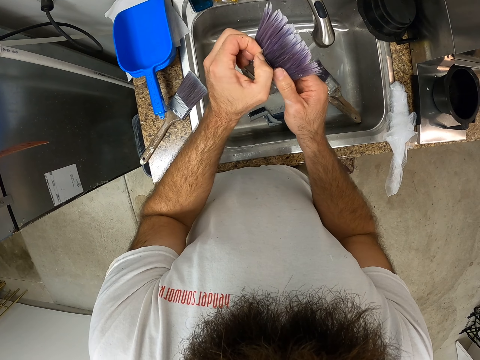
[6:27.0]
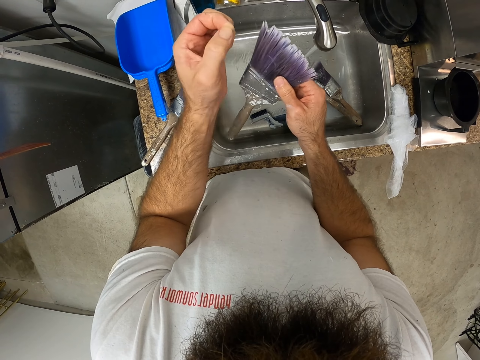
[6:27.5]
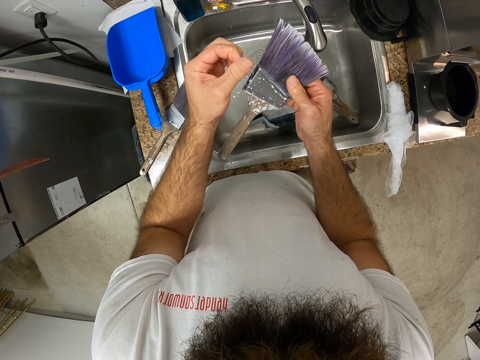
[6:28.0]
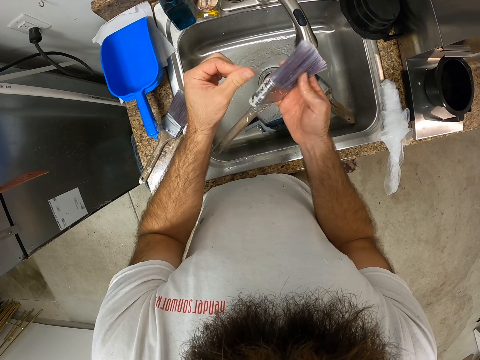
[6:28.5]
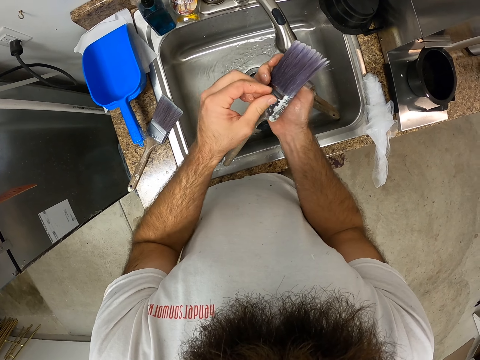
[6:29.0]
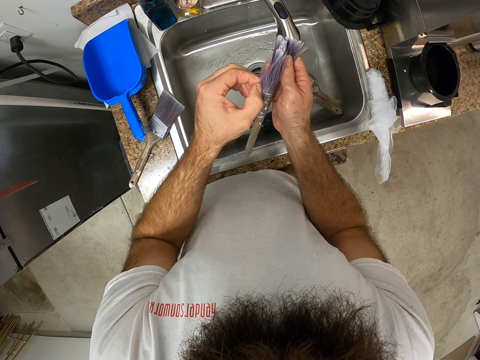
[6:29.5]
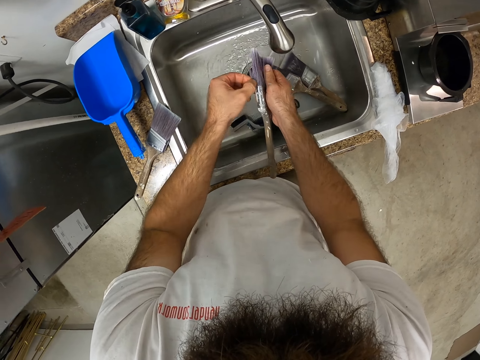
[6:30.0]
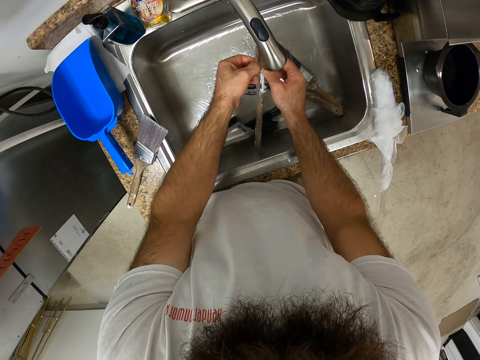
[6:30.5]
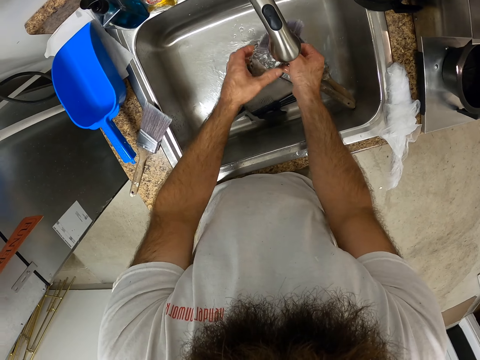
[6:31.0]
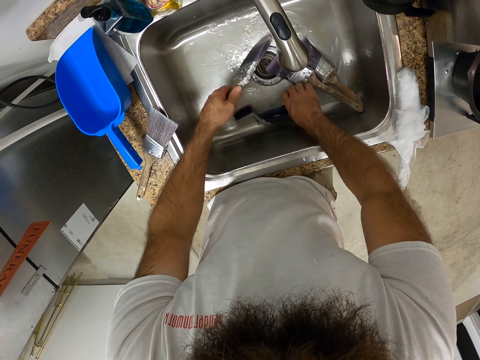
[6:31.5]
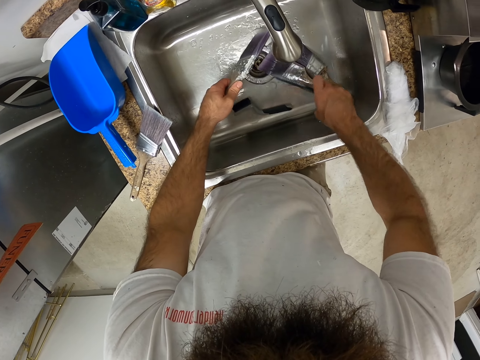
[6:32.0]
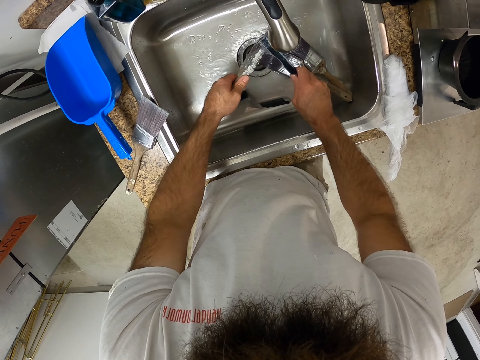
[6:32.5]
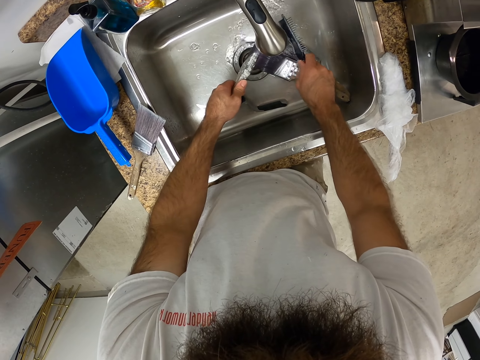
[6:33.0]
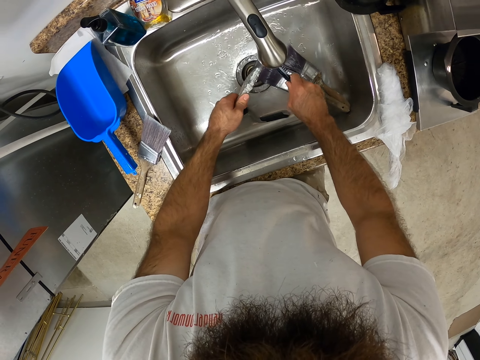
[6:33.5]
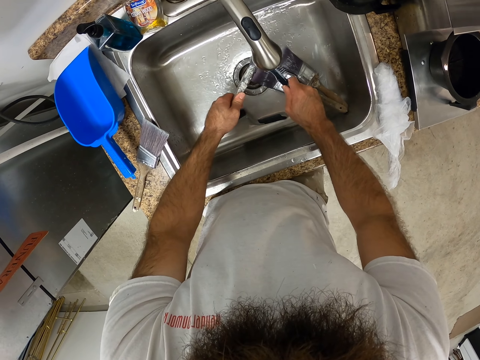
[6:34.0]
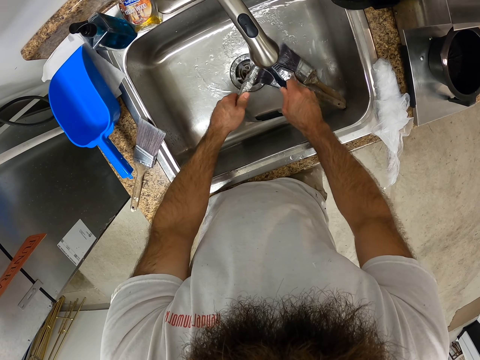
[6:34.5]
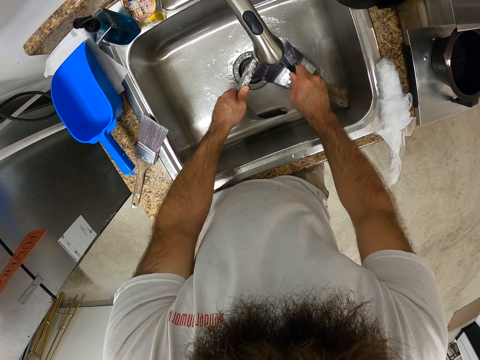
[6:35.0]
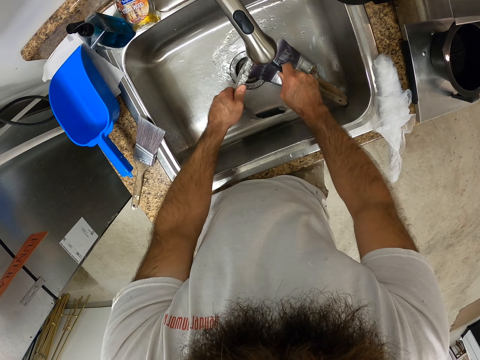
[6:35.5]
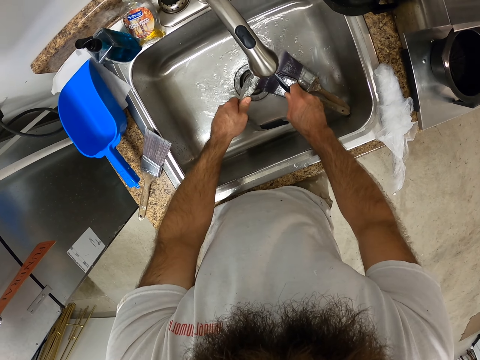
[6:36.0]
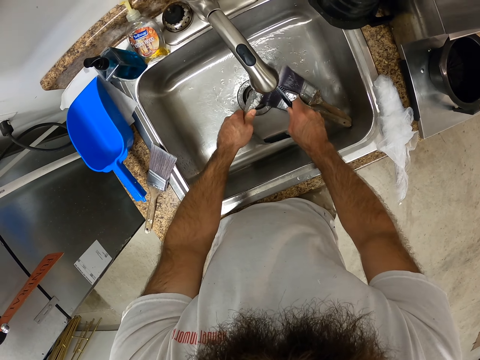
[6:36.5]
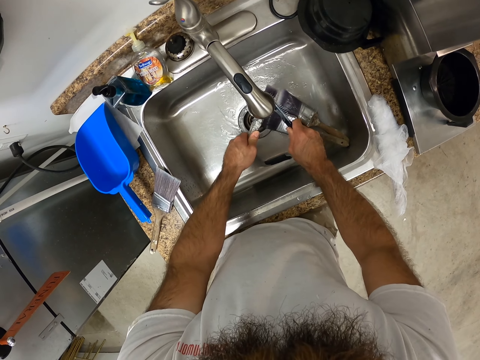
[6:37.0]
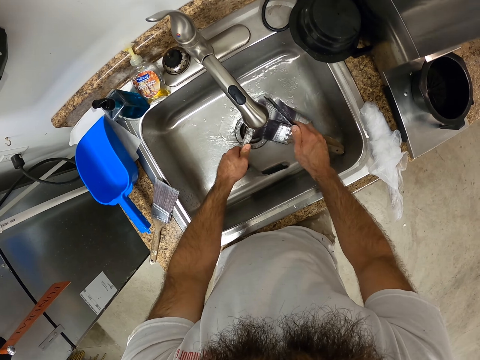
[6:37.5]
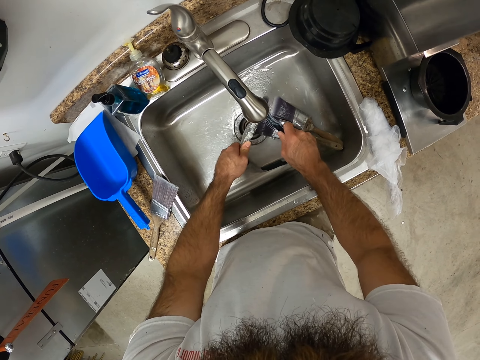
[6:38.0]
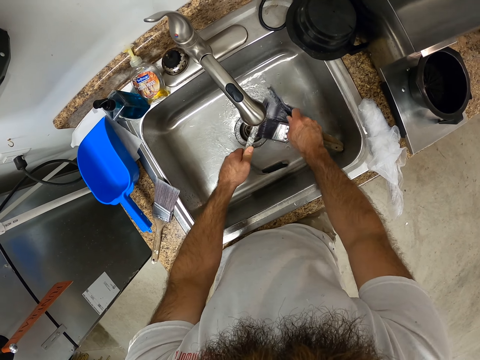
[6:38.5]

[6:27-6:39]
The camera wearer rinses the paint brush under the kitchen tap with both hands. He picks up a comb in the kitchen sink with his right hand. He combs the paint brush in his left hand with the comb in his right hand.

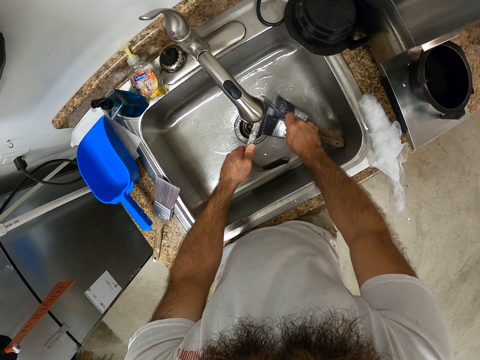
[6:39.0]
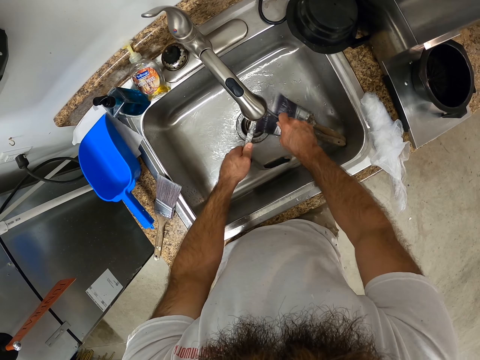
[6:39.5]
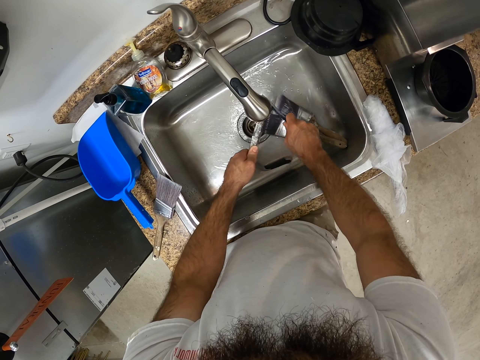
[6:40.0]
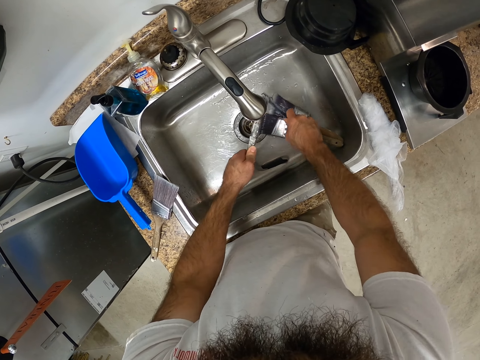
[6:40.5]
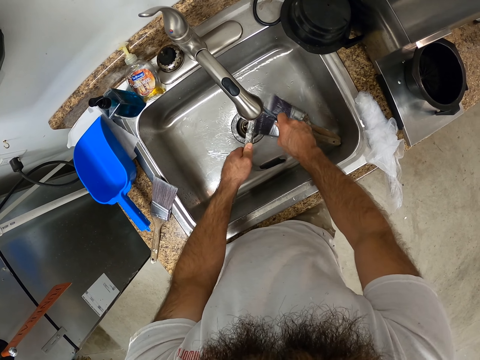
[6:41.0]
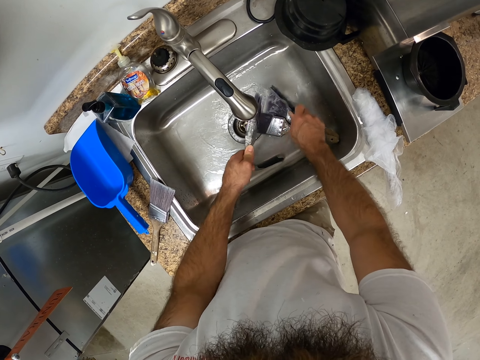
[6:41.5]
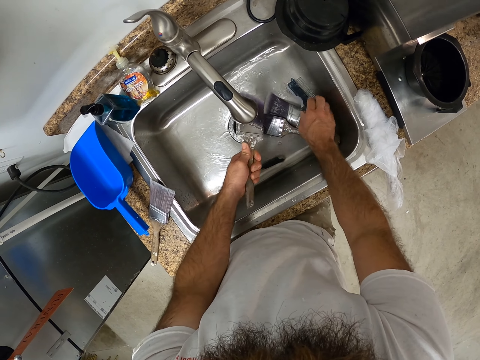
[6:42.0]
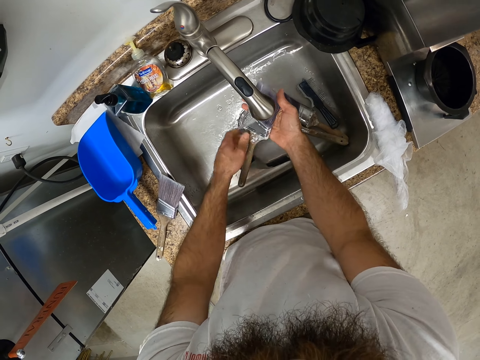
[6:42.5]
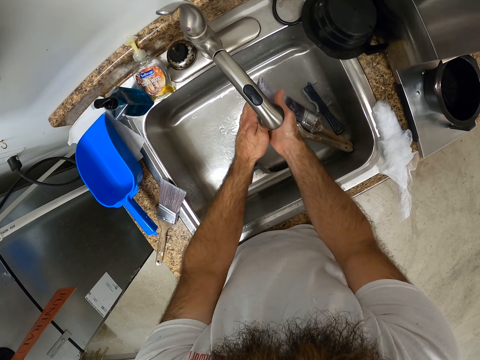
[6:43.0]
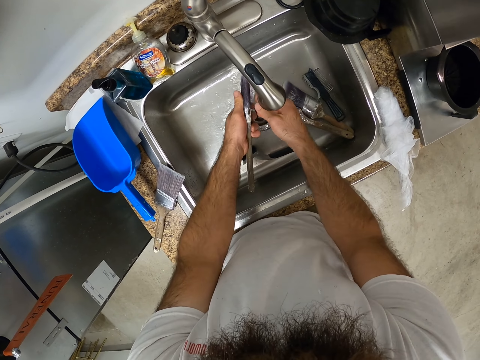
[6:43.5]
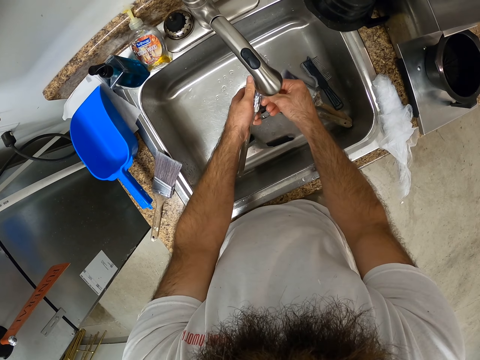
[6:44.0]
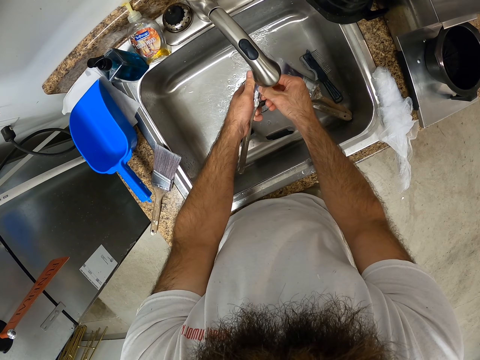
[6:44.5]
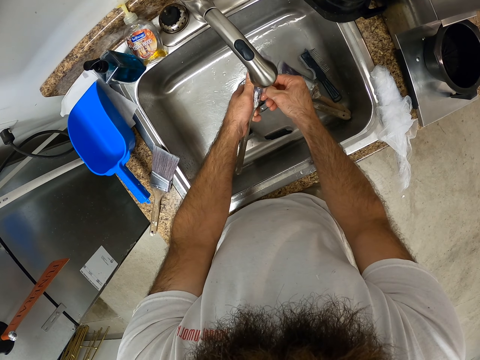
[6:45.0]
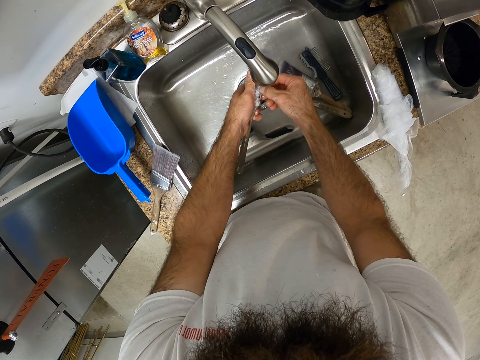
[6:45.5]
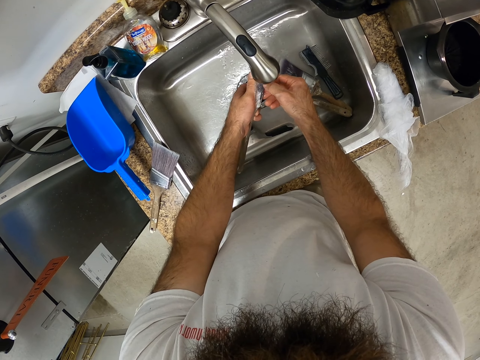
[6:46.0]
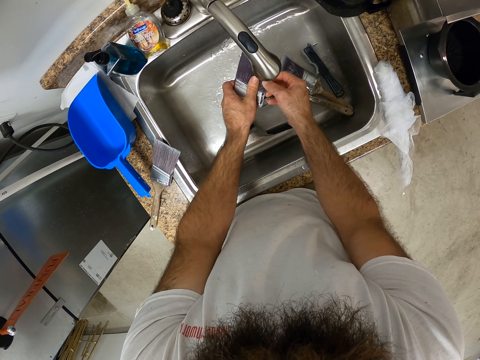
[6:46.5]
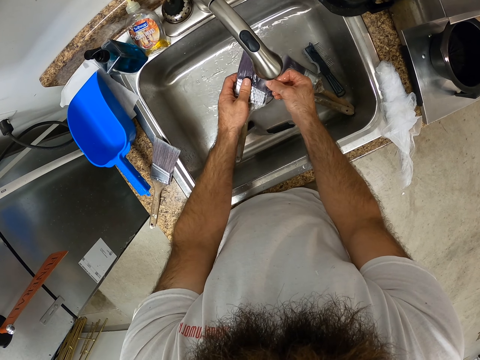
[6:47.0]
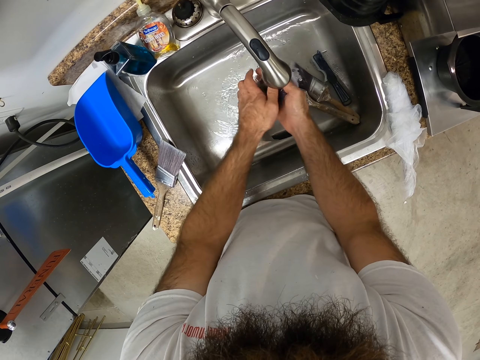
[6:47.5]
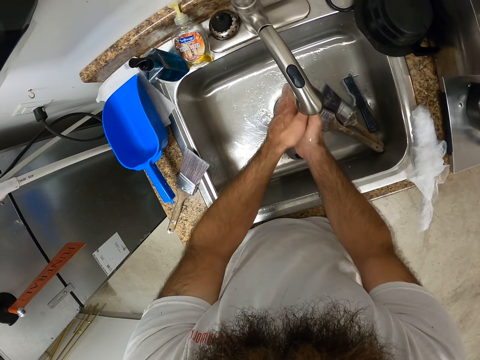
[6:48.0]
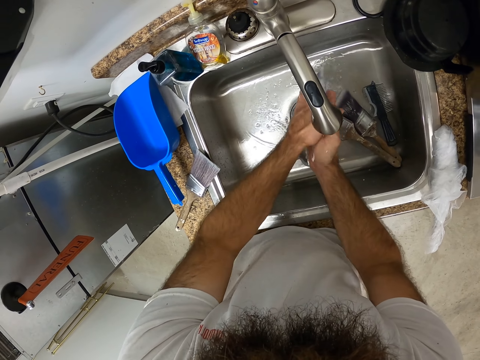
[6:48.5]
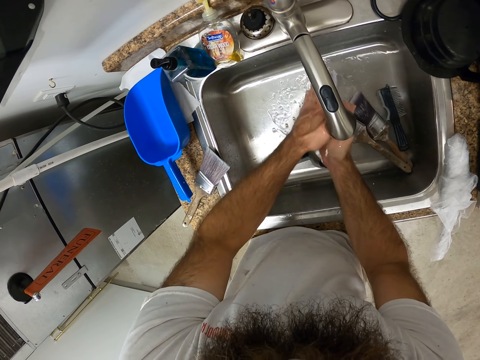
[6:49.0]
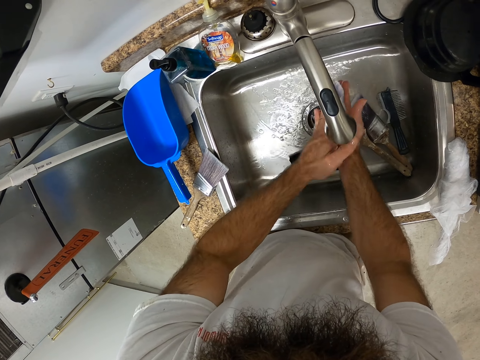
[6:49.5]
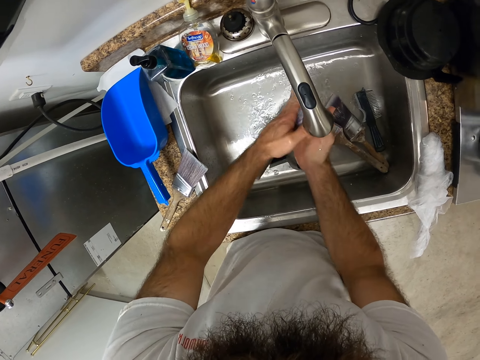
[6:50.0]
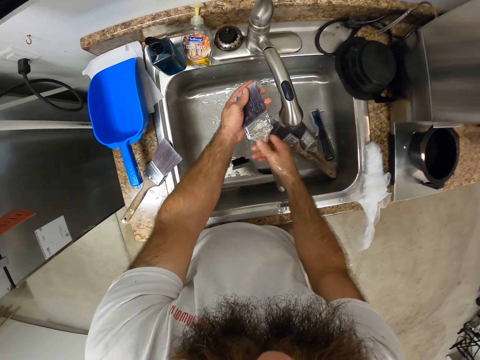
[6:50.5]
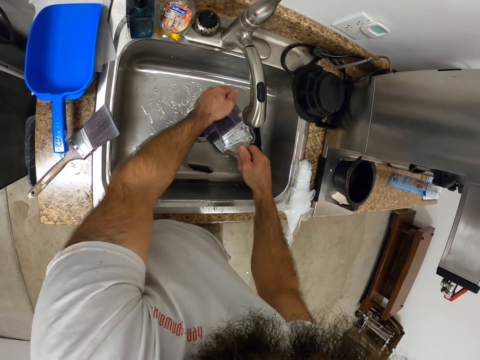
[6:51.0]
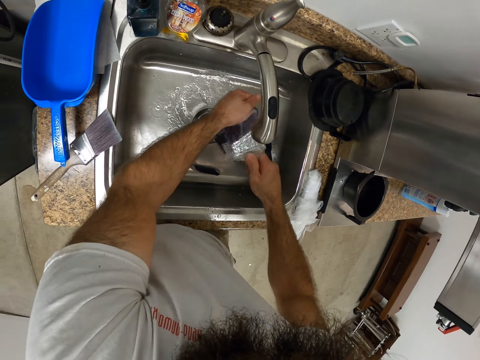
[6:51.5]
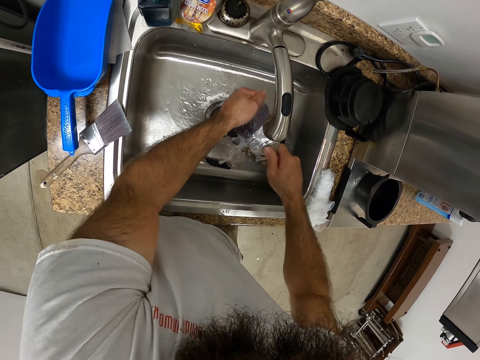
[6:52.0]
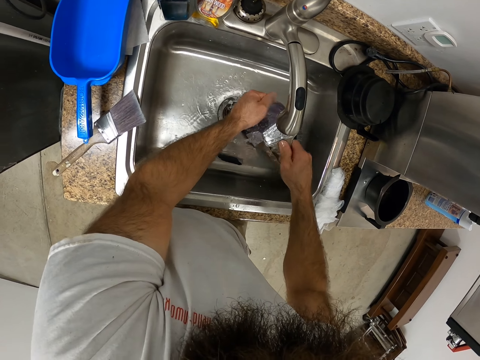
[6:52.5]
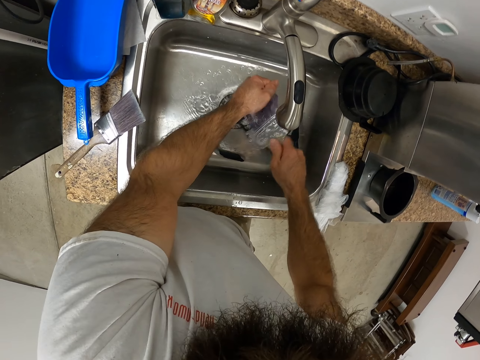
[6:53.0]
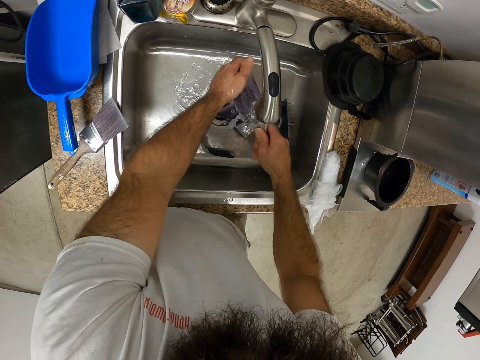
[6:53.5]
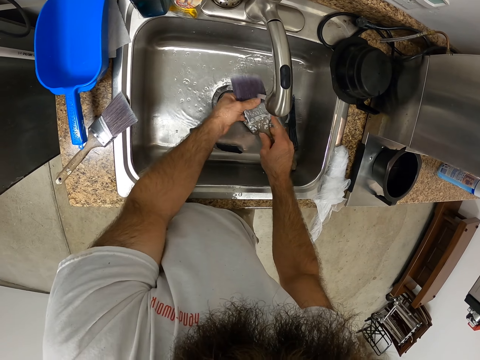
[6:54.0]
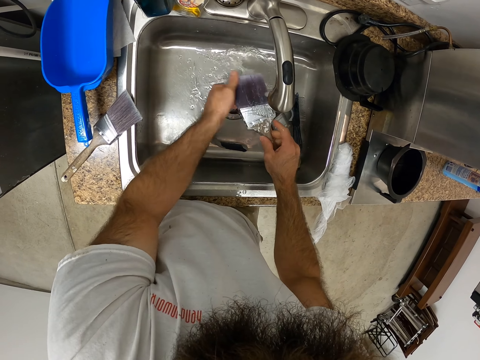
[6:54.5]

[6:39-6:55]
The camera wearer drops the comb in the kitchen sink with his right hand. He rinses the paint brush with both hands under the kitchen tap. He scrubs the paint brush with both hands under the kitchen tap. He rinses the brush.
